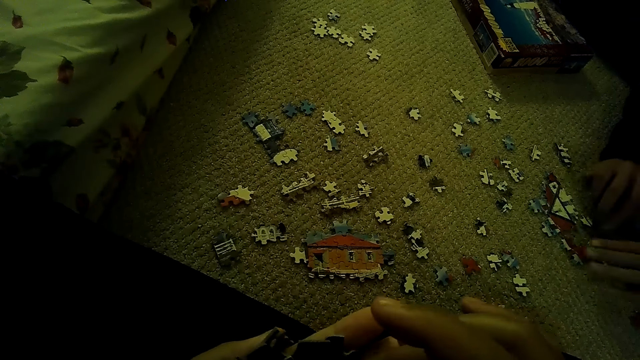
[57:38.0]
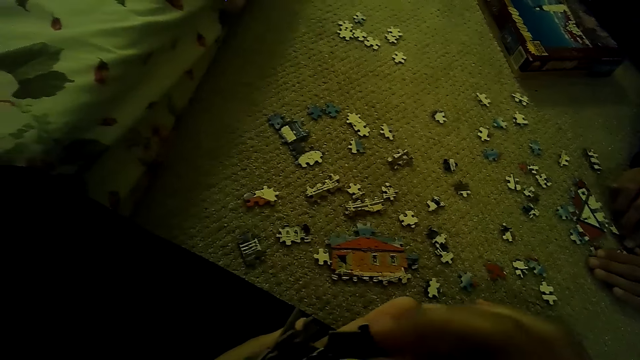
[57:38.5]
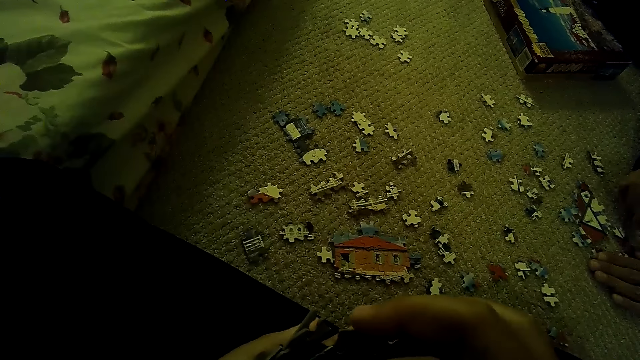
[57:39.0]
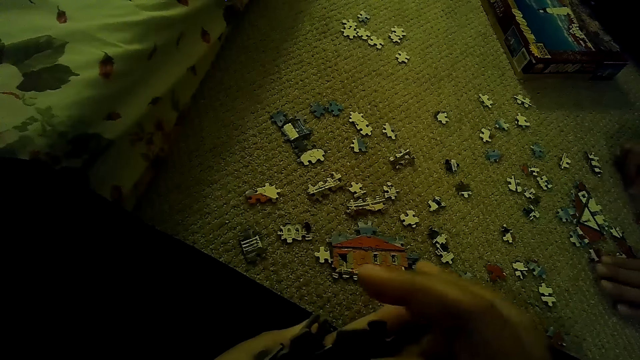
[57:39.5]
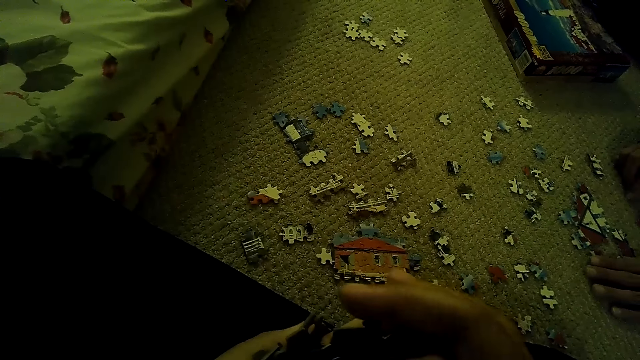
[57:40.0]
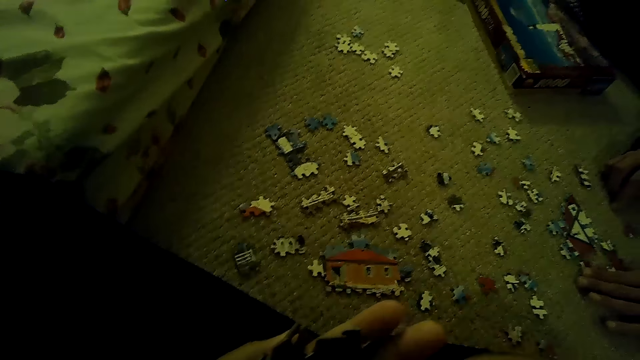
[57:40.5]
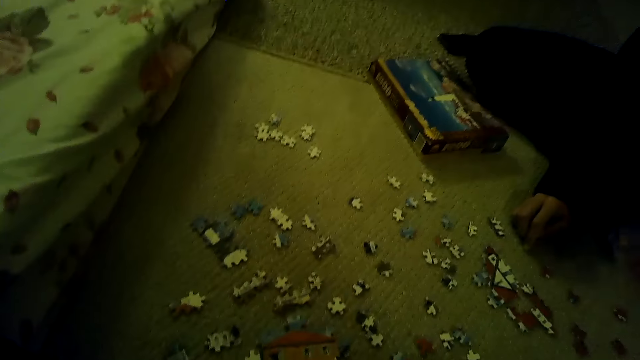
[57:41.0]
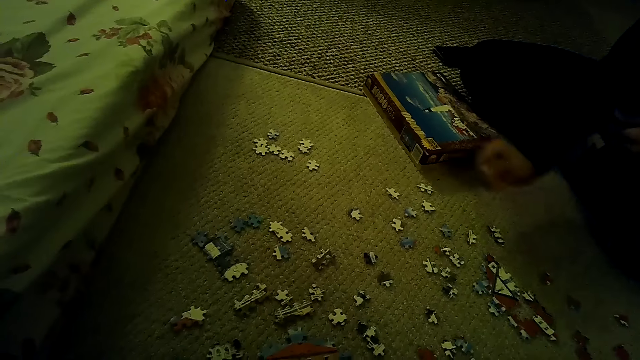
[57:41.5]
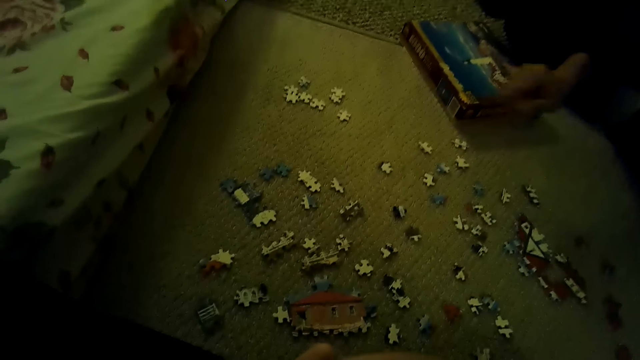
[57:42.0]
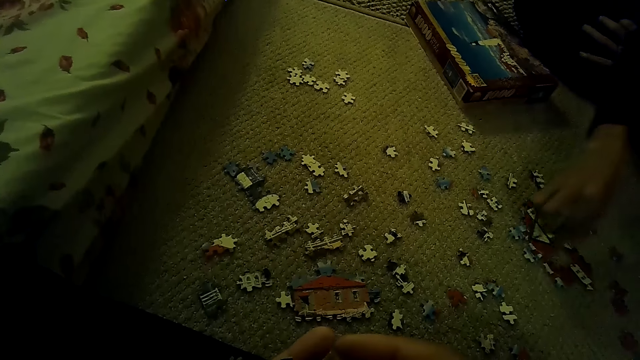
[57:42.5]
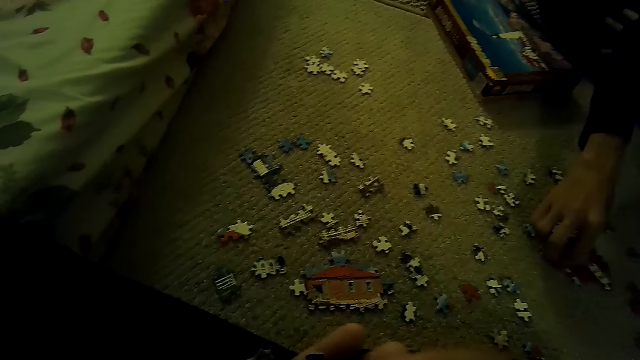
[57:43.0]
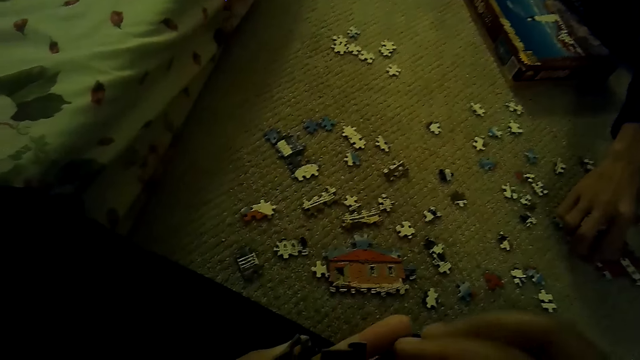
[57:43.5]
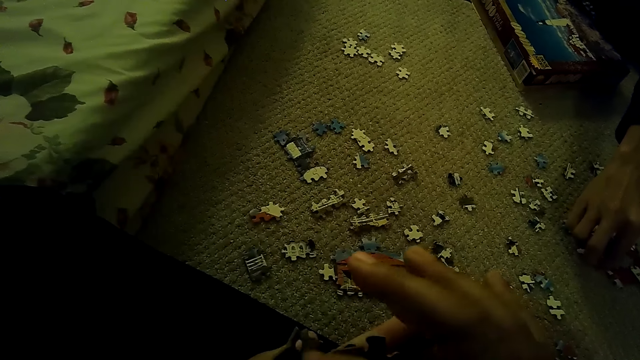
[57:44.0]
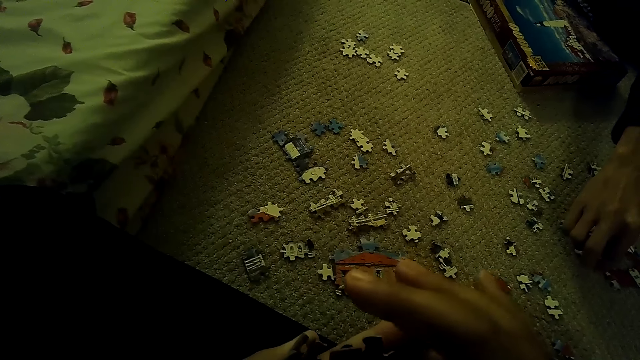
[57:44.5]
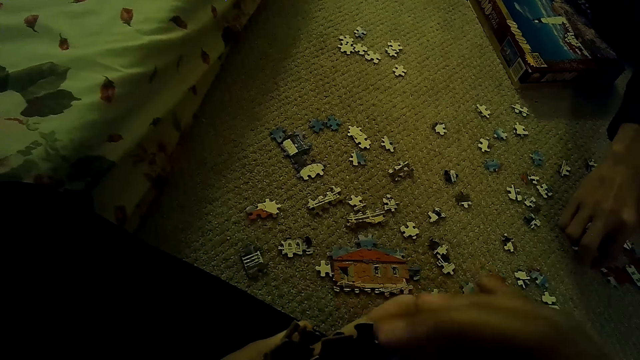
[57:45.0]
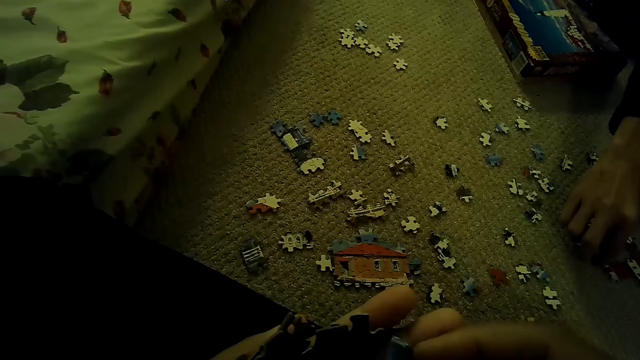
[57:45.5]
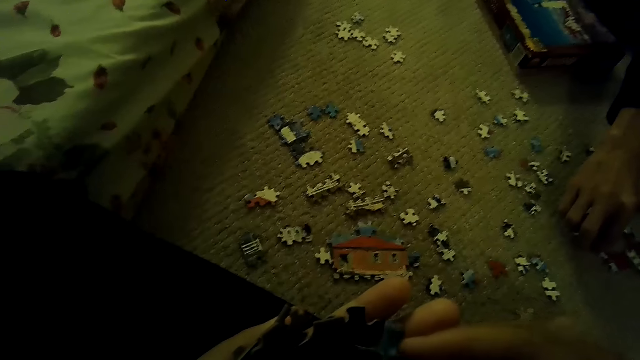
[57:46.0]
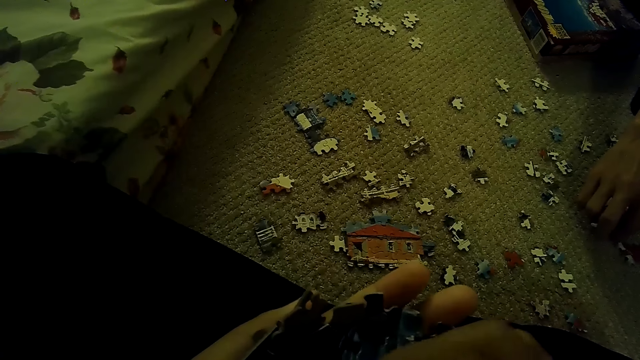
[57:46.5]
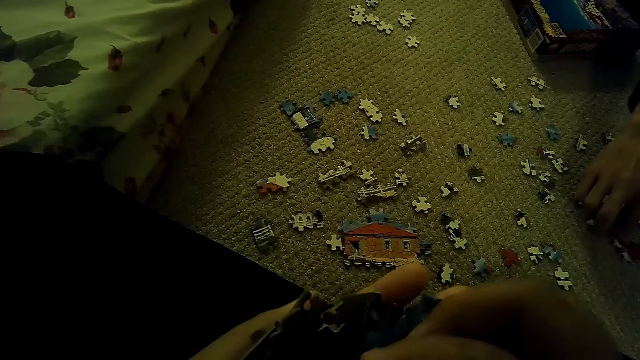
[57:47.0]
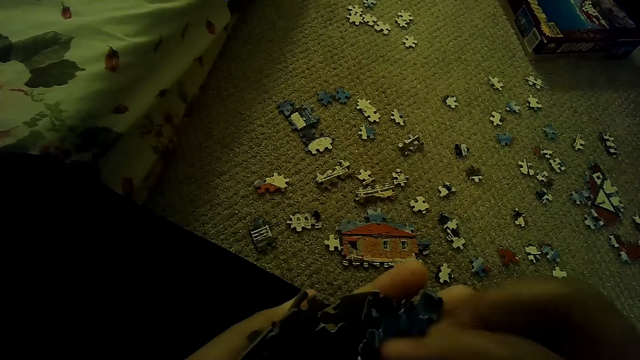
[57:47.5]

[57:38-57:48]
A person pulls the sweater.

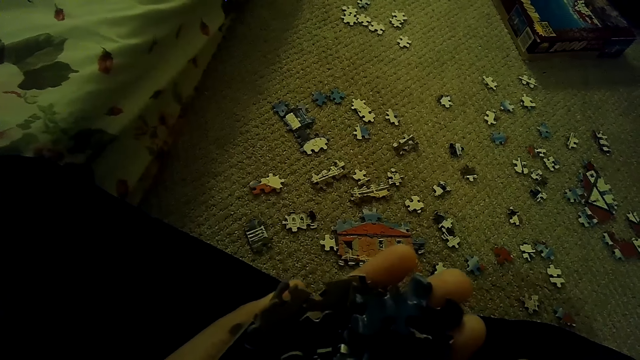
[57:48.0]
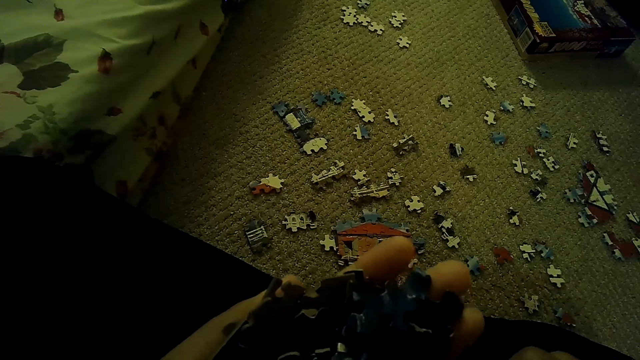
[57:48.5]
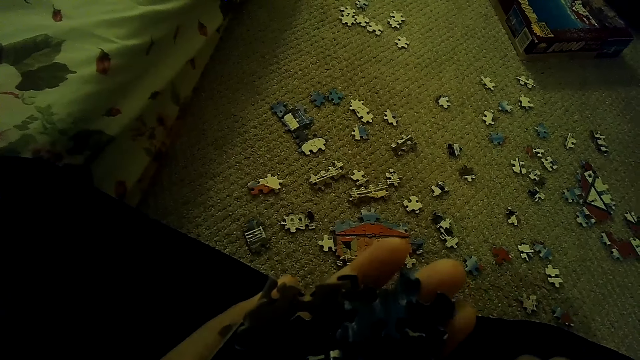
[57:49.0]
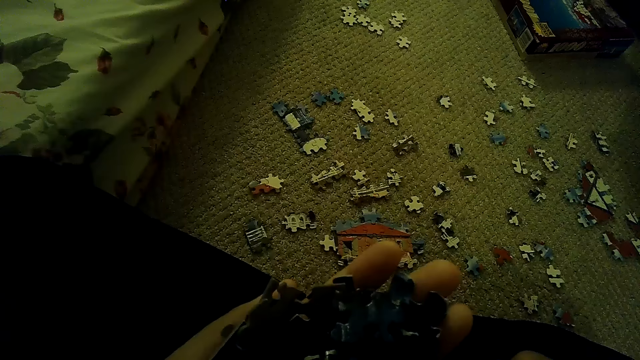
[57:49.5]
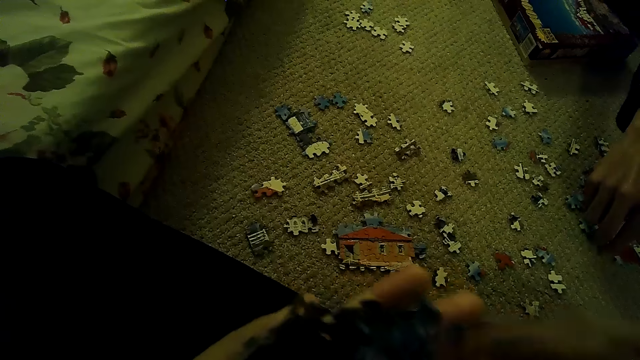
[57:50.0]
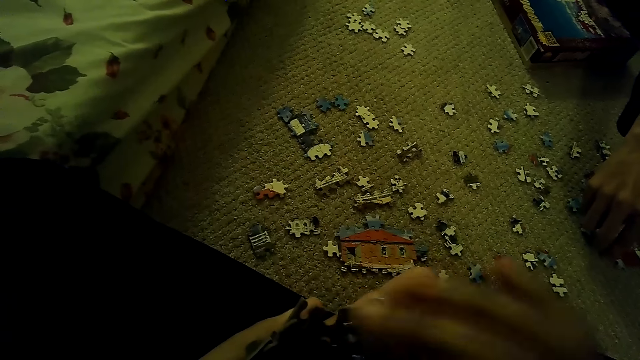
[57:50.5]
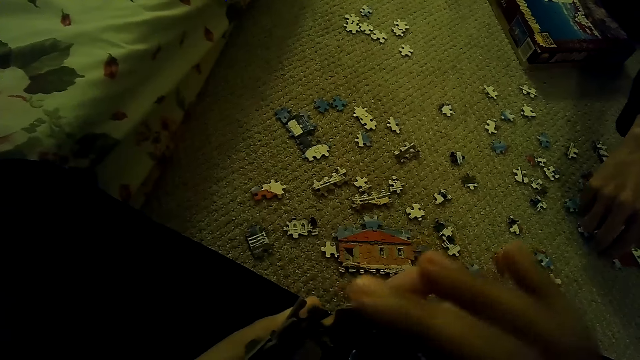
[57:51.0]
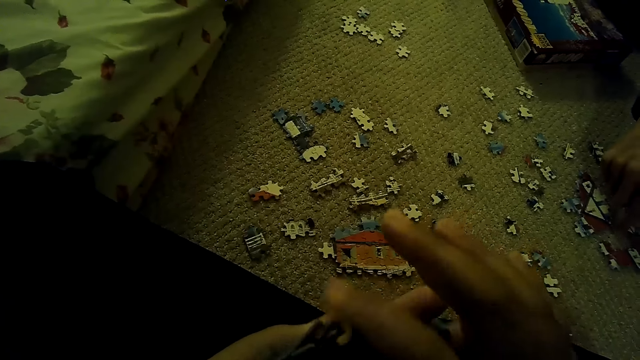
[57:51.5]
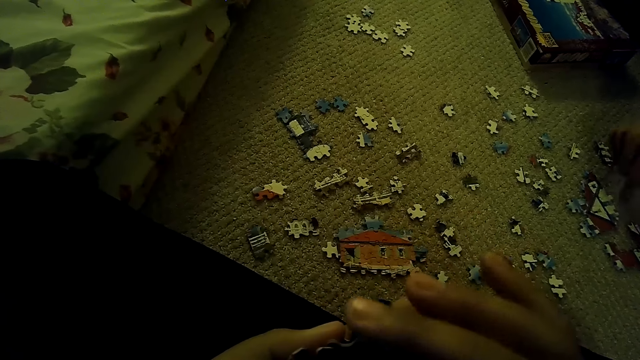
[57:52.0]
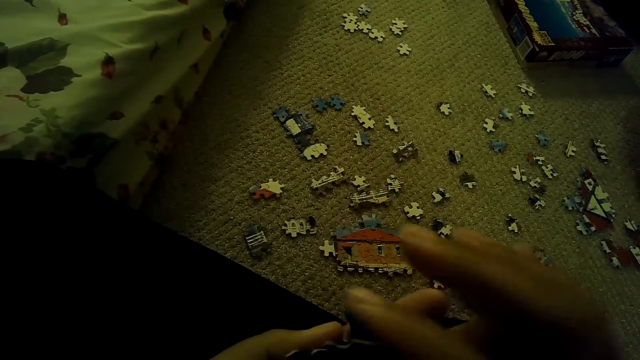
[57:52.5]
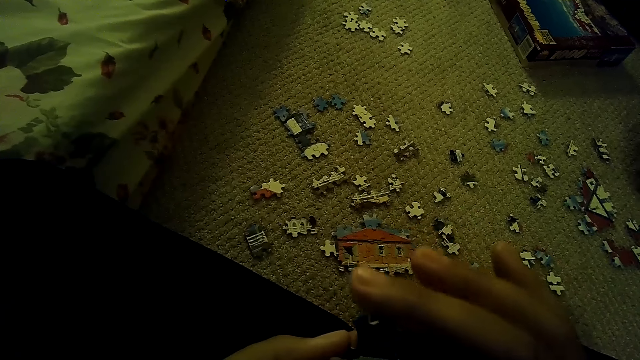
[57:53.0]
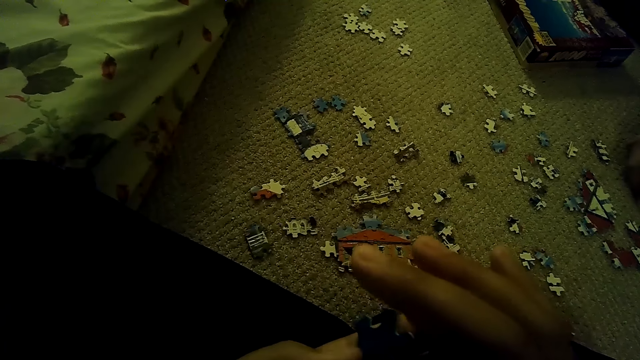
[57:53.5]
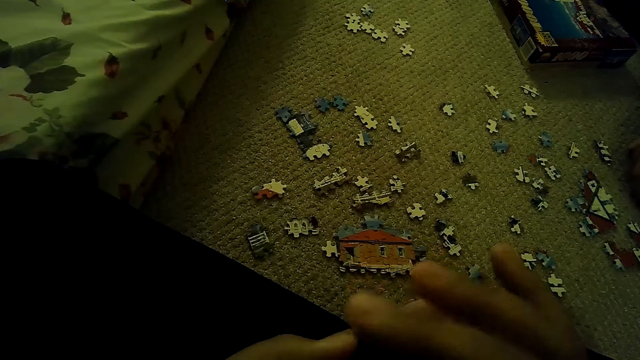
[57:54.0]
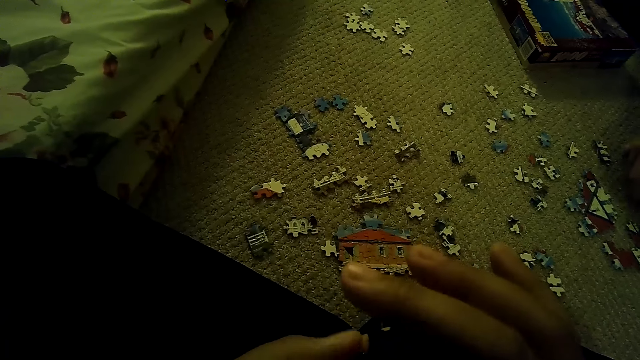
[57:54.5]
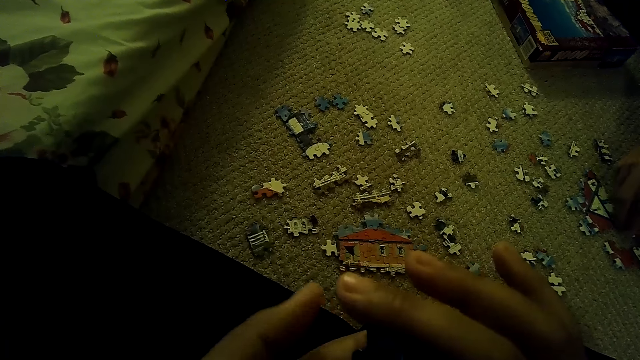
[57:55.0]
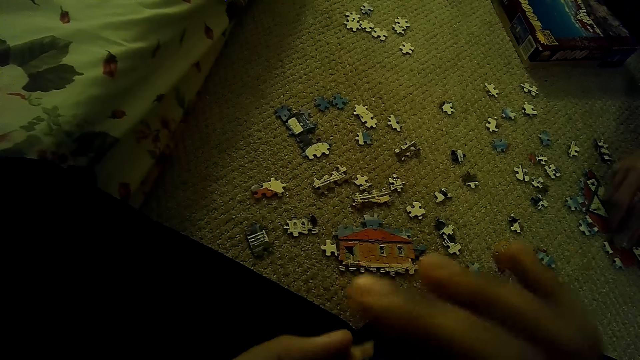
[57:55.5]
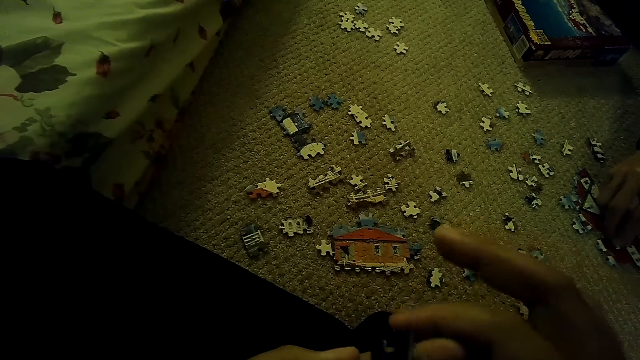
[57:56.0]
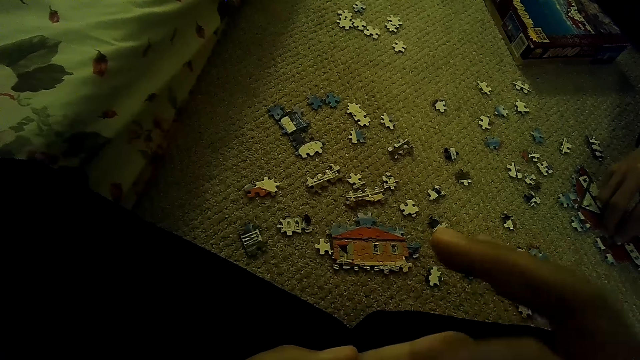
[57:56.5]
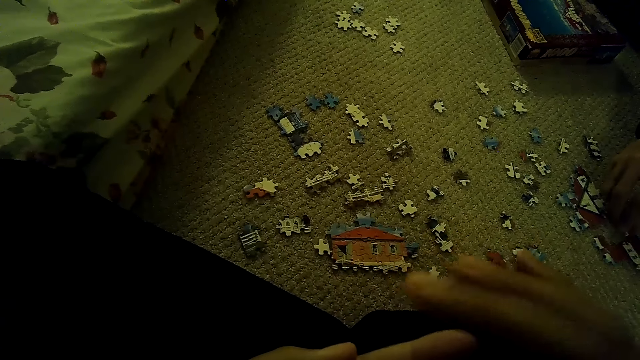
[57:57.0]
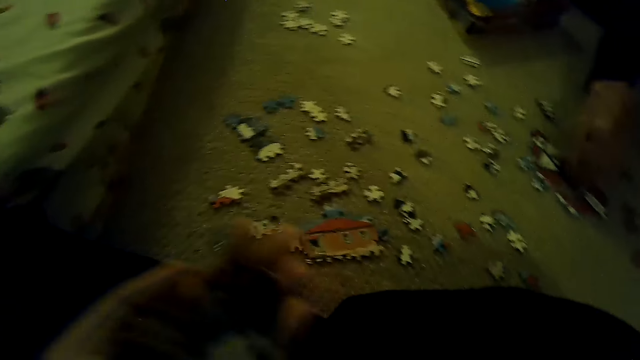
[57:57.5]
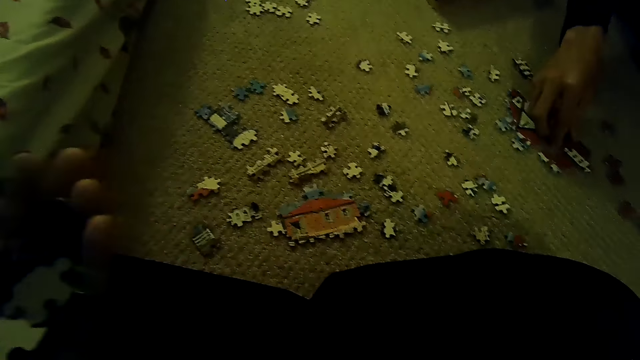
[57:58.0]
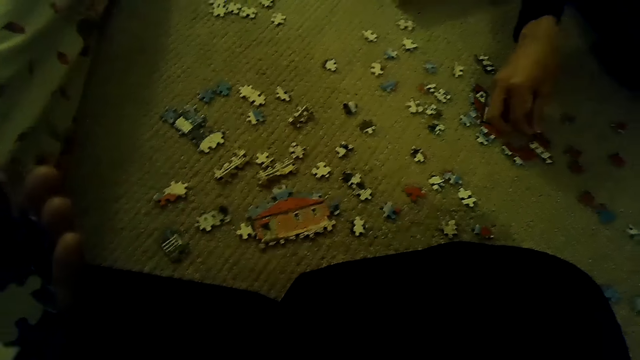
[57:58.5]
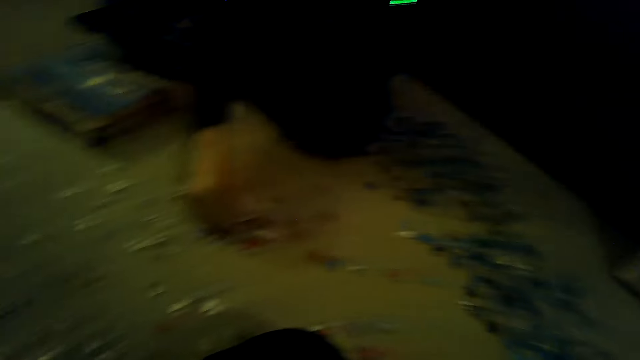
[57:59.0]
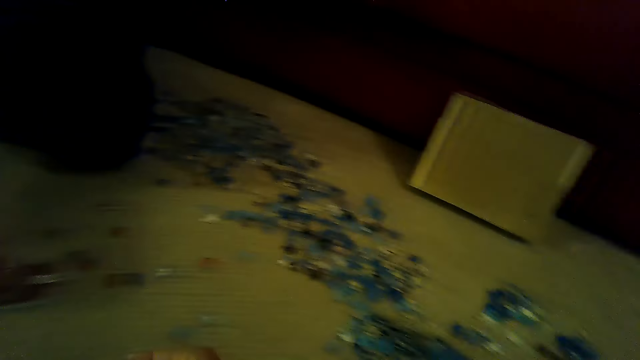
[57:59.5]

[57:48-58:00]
A person picks a puzzle piece.
